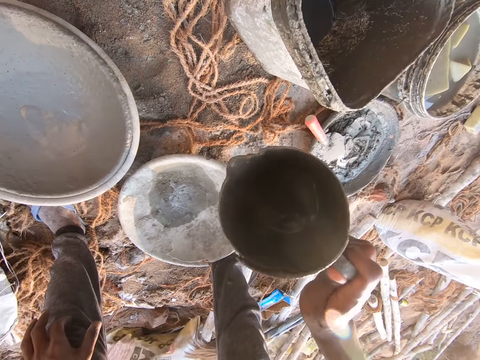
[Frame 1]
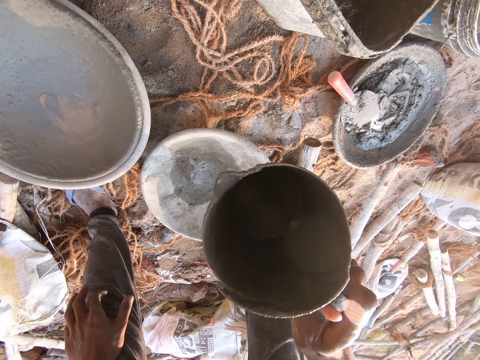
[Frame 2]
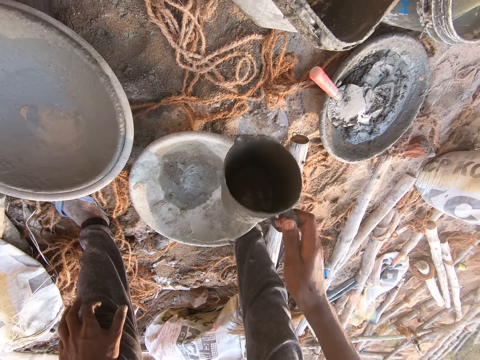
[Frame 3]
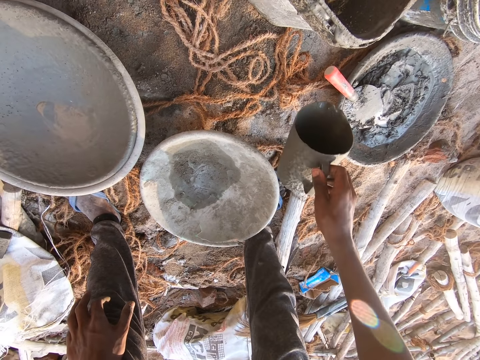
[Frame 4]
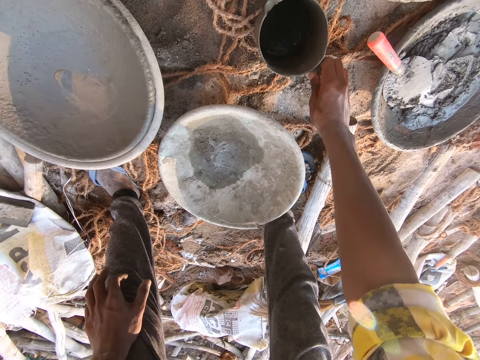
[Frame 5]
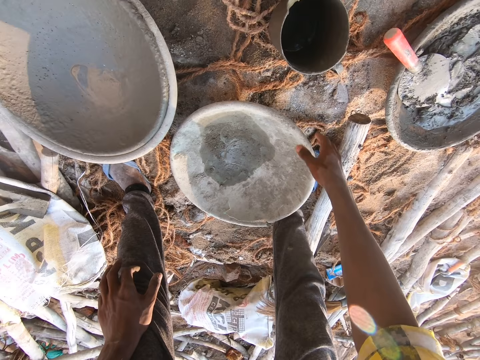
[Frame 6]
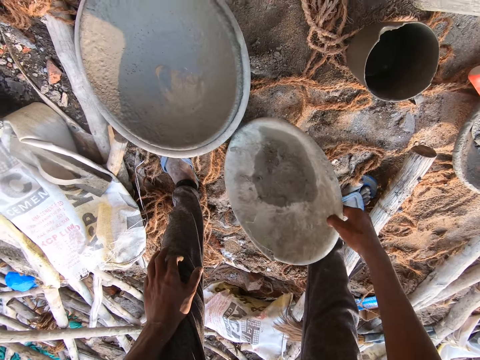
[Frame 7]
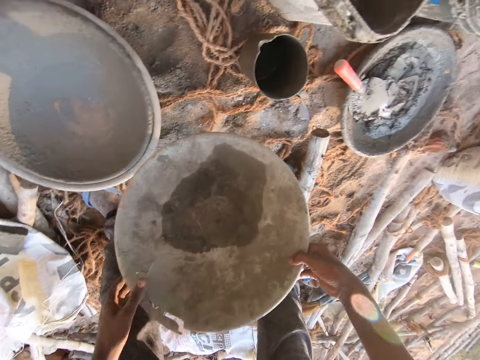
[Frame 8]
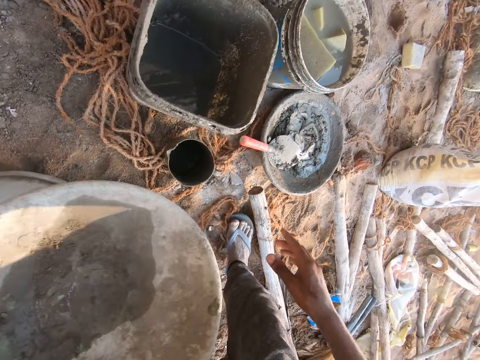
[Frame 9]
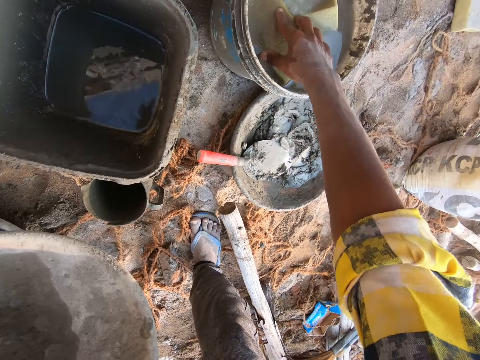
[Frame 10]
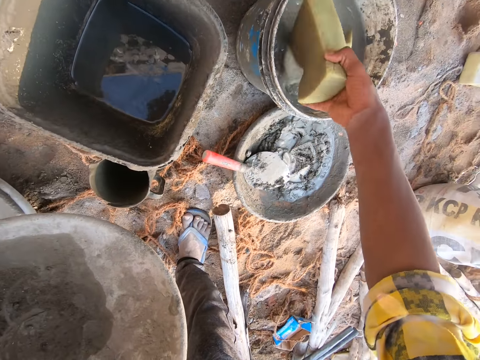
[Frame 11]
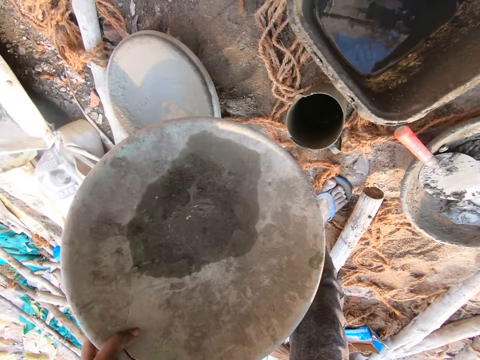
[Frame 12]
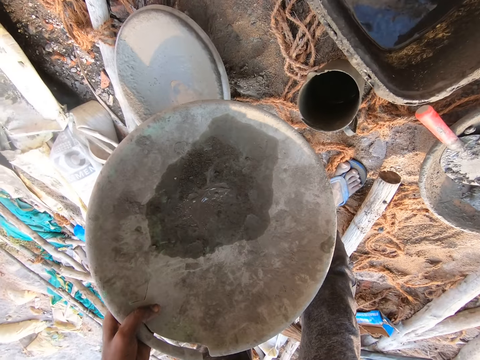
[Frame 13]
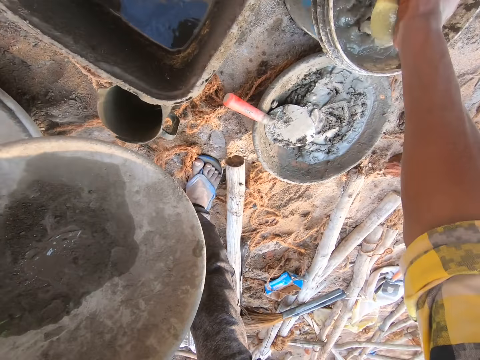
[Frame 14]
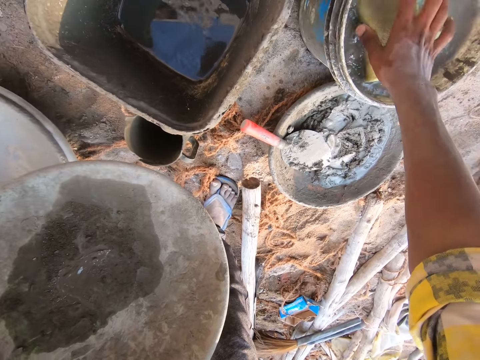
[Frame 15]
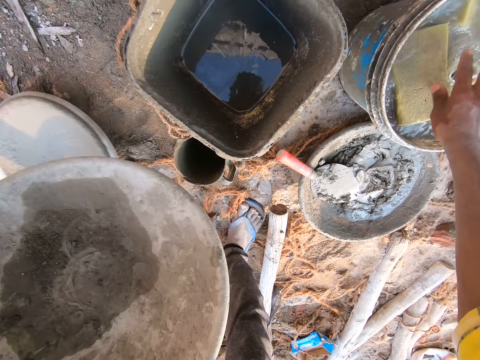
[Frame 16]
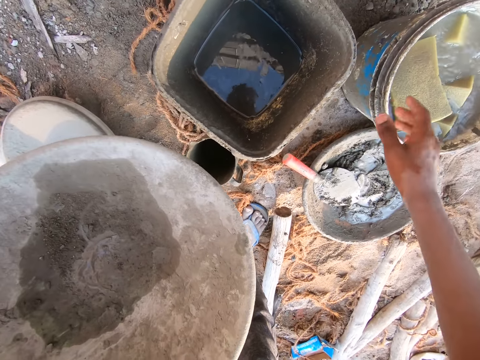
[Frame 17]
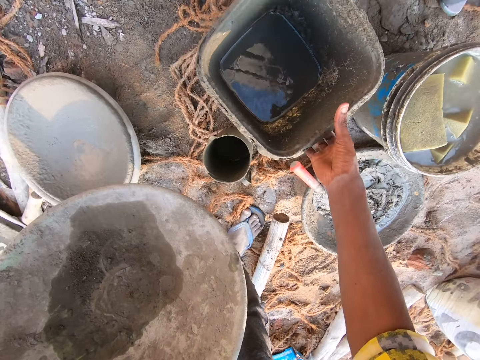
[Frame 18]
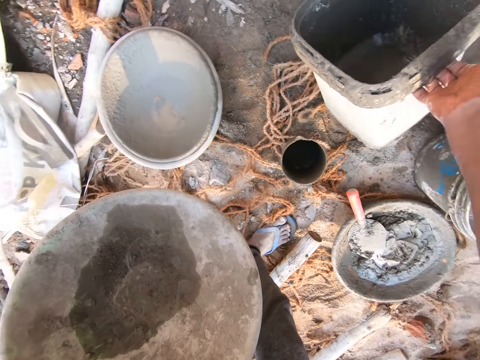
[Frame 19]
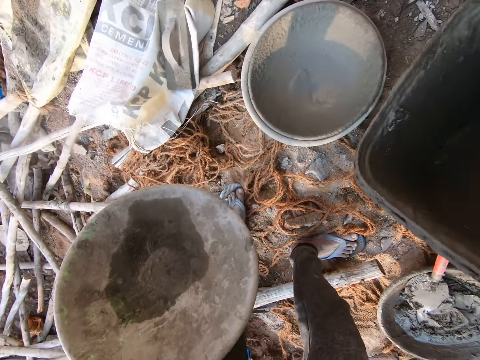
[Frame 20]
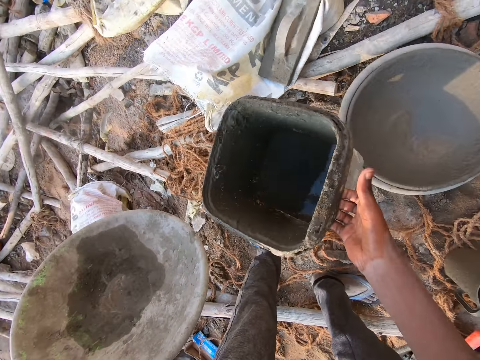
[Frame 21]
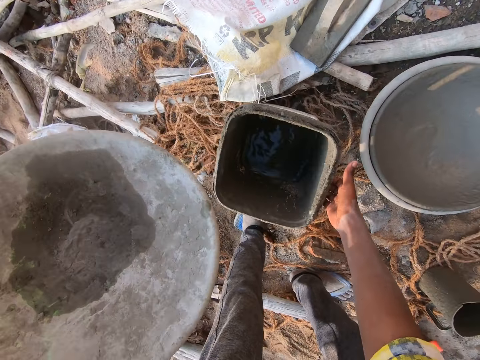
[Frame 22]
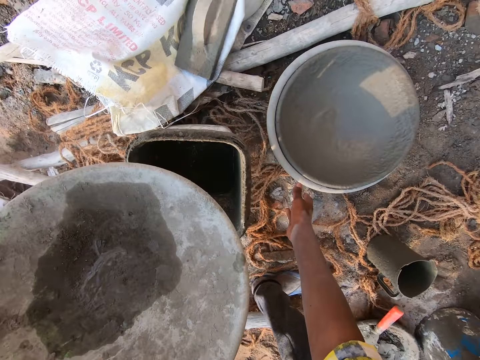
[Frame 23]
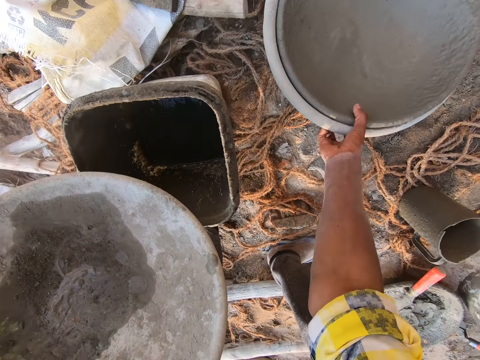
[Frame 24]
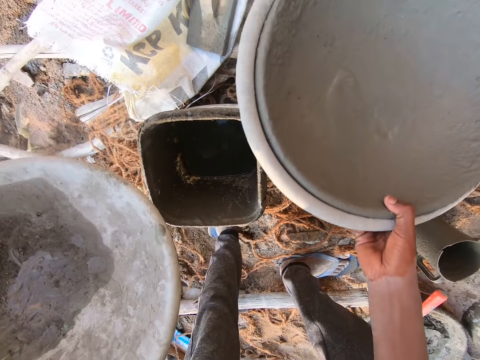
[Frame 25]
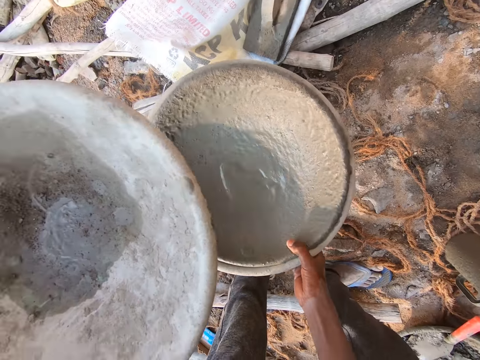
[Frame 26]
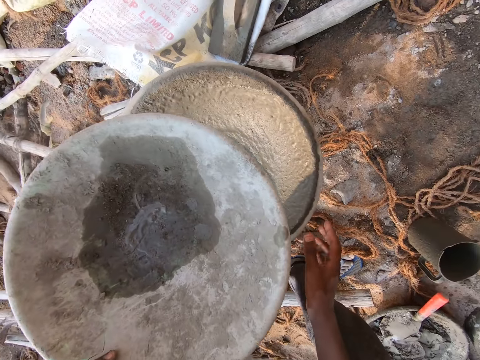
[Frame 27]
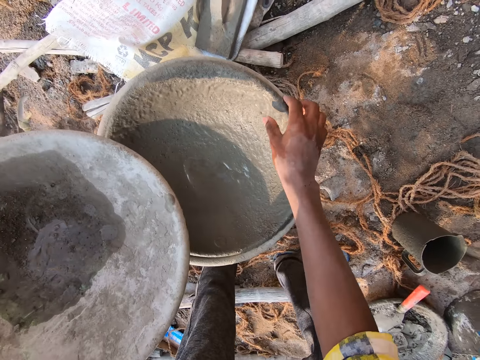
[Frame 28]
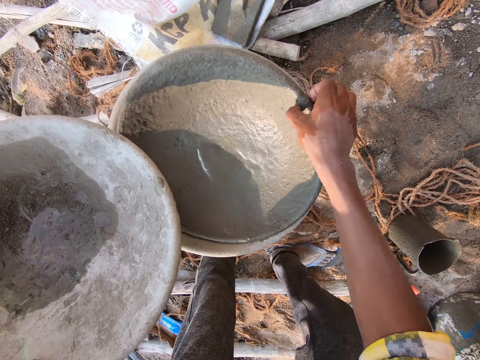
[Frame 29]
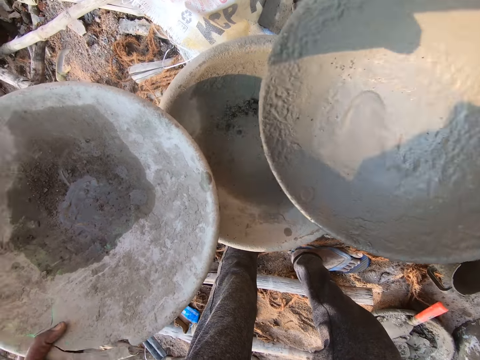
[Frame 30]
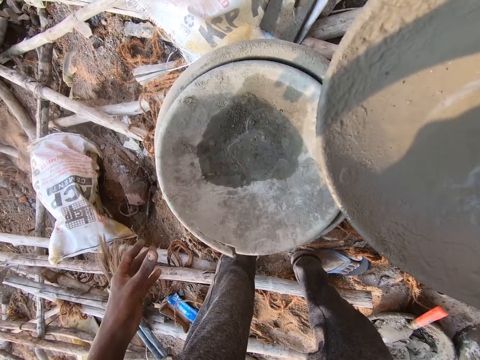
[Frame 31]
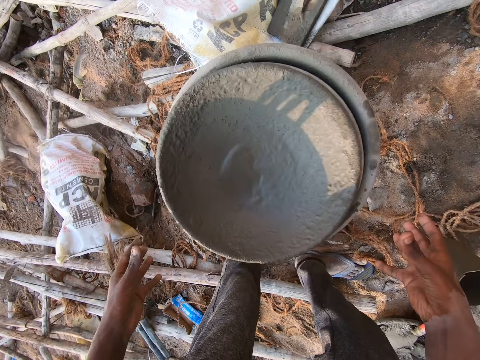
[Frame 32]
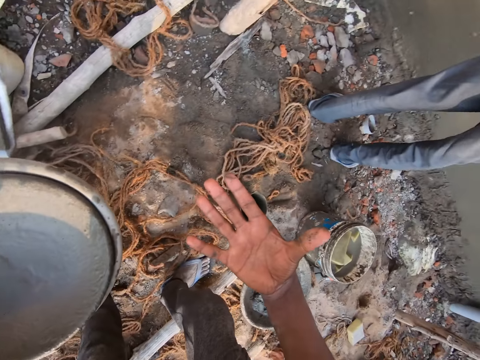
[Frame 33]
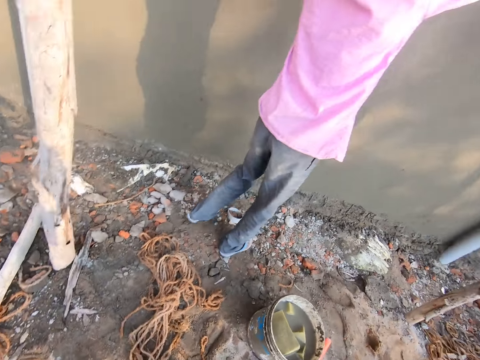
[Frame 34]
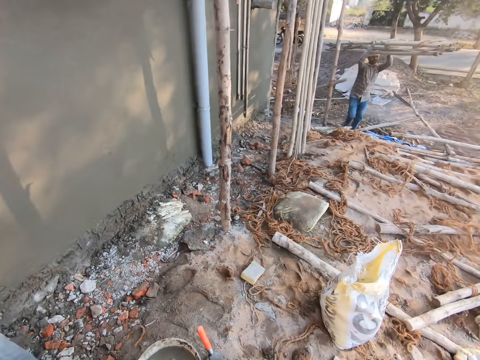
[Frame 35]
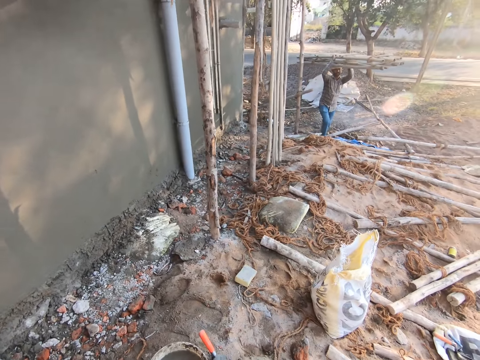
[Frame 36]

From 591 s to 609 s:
The camera wearer drops the jug on the ground with his right hand. He picks up the pan from the ground with his right hand. He holds the pan with both hands. He takes a foam from the bucket with his right hand. He squeezes the foam in his bucket with his right hand. He drops the foam in the bucket with his right hand. He picks up the container from the ground with his right hand. He drops the container on the ground with his right hand. He picks up the pans from the ground with his right hand. He drops the pans on the container on the ground with his right hand. He takes the pan from the pan on the container on the ground with his right hand. He drops the pan in the pan on the container on the ground with his left hand. He drops the pan in the pan on the container on the ground with his right hand. He interacts with a man.

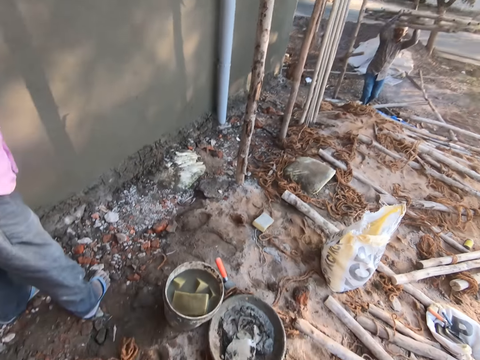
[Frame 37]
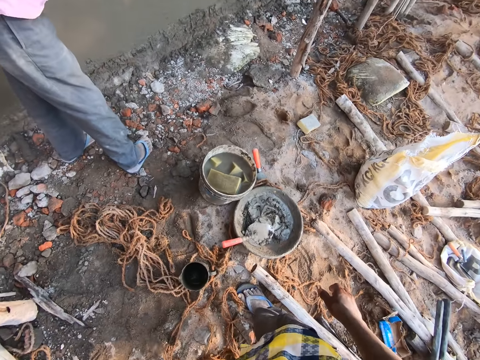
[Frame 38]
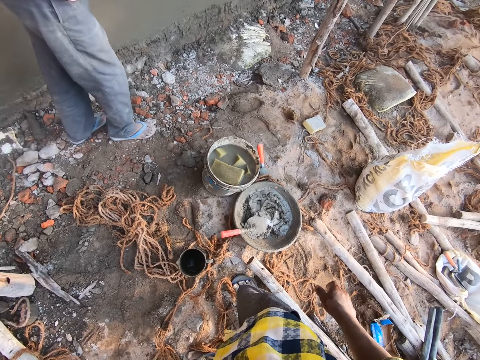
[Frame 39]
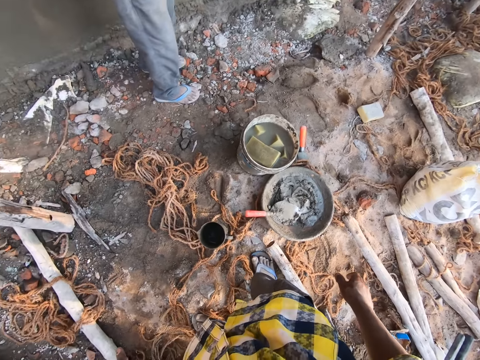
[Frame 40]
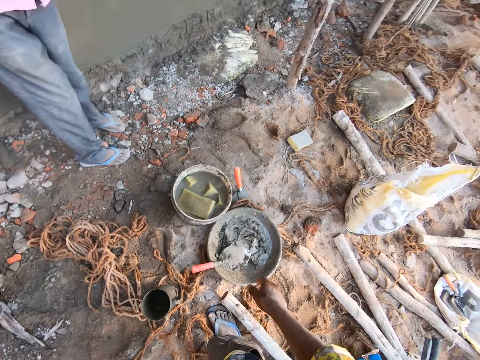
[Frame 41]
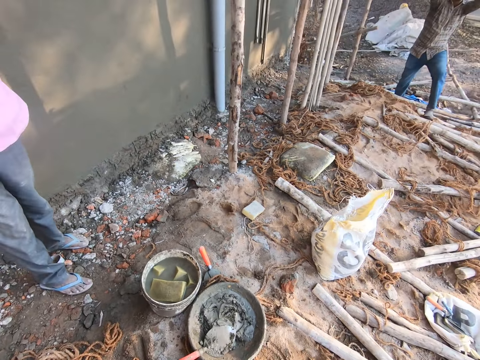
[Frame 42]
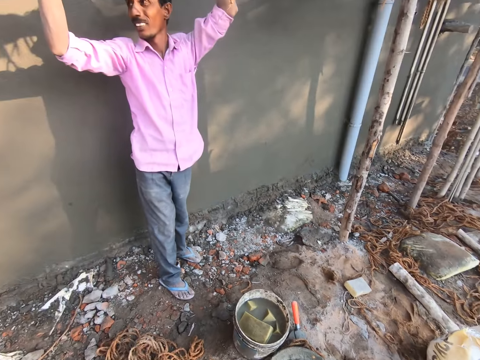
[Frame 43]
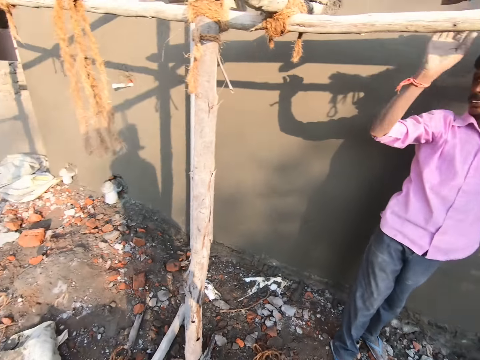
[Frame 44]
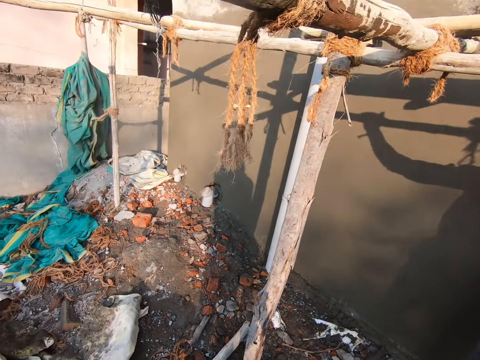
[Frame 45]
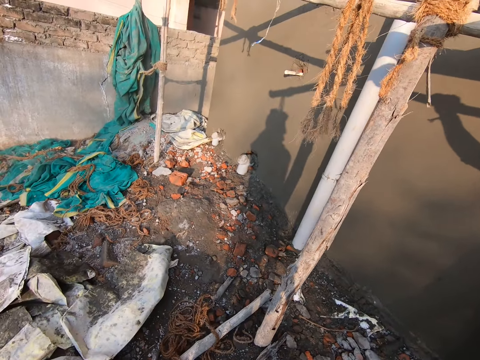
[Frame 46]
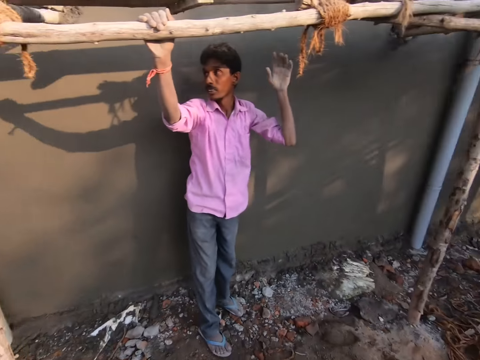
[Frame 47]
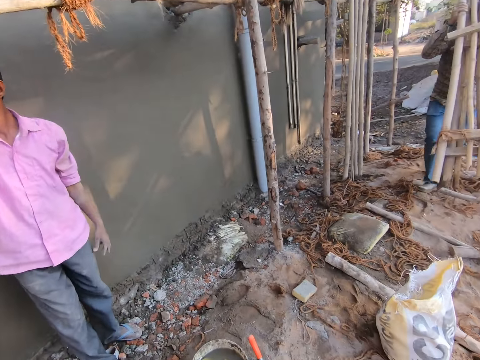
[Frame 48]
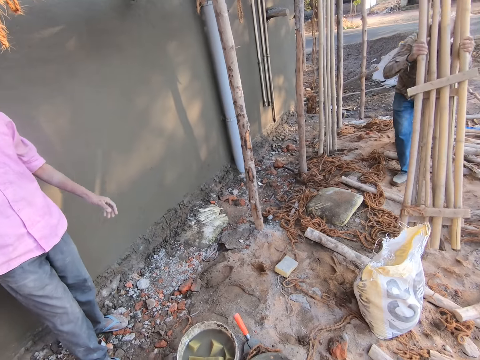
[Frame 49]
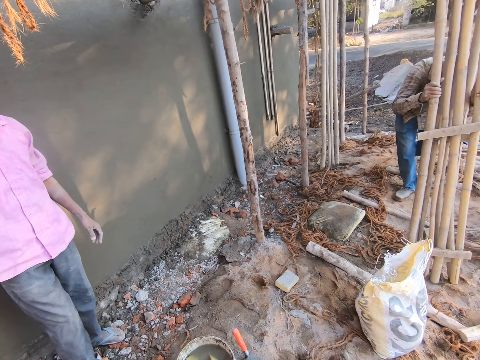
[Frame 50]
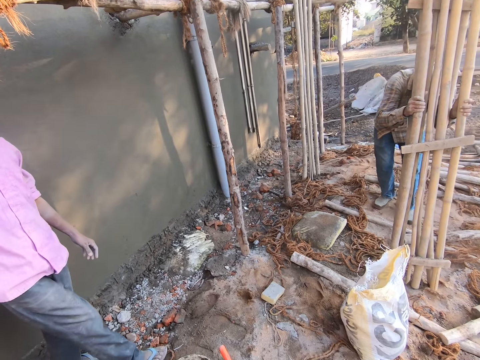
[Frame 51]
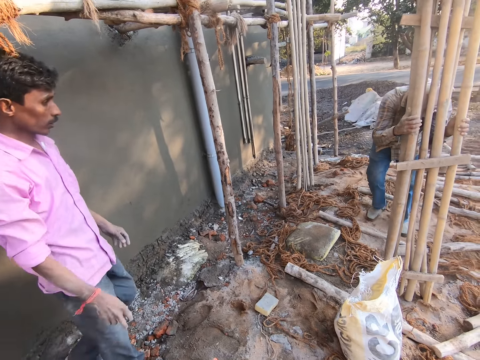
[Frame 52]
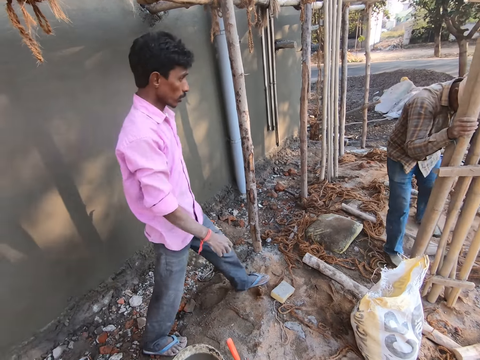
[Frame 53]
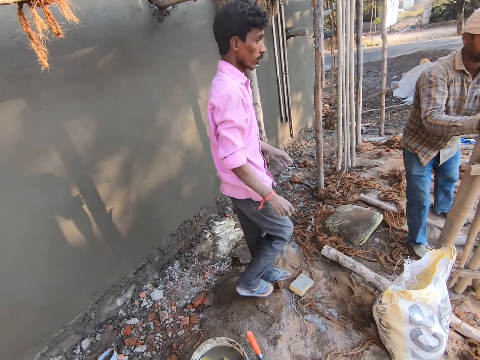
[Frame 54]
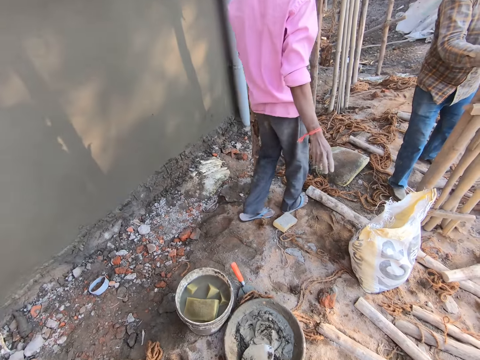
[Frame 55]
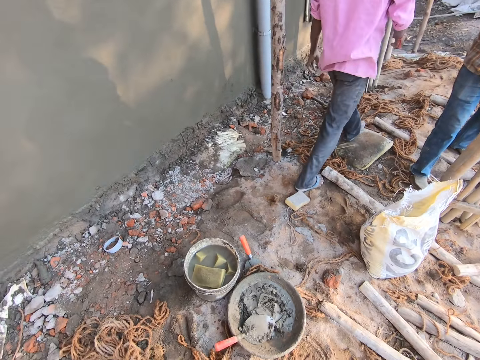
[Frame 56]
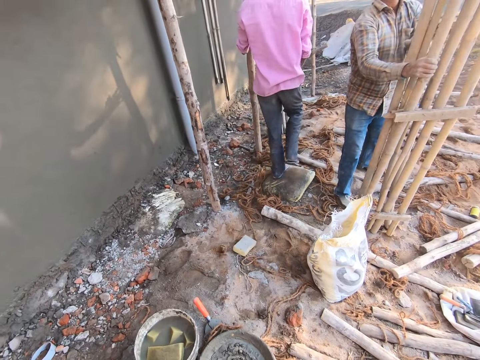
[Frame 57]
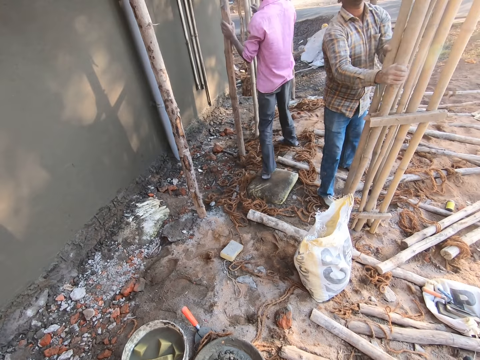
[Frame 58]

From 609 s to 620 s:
A man drops some bamboo sticks on the ground with both hands. The camera wearer interacts with the man.
